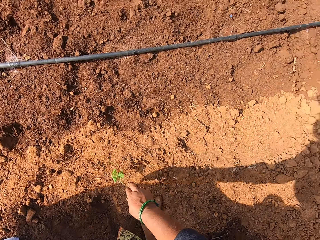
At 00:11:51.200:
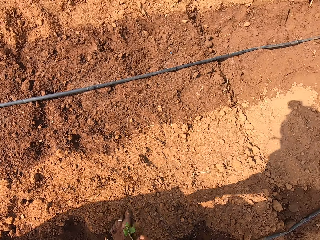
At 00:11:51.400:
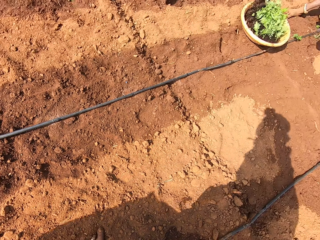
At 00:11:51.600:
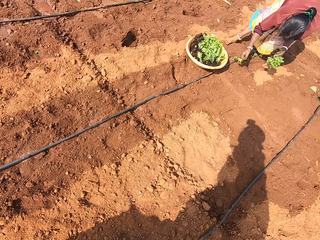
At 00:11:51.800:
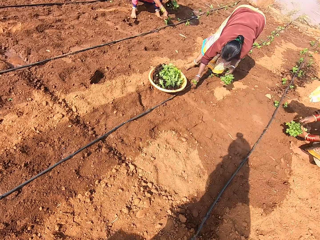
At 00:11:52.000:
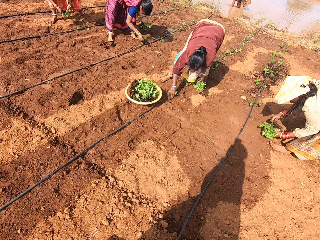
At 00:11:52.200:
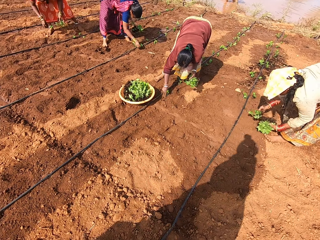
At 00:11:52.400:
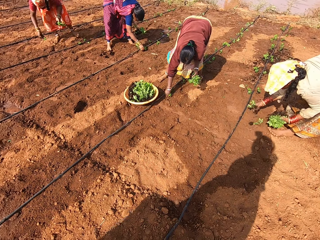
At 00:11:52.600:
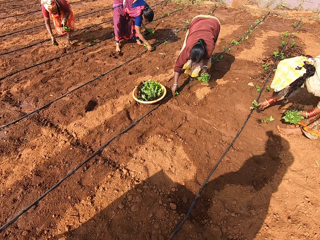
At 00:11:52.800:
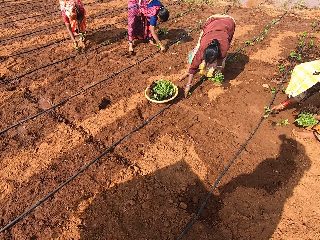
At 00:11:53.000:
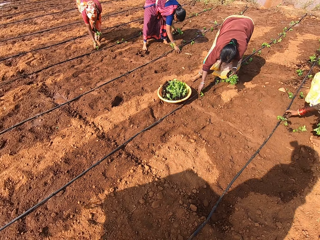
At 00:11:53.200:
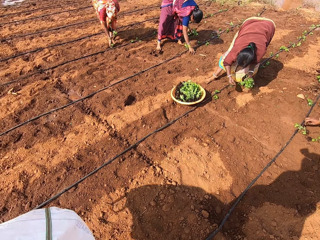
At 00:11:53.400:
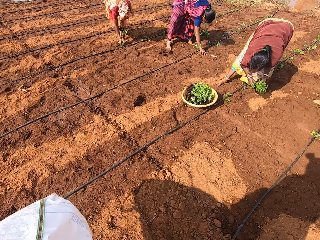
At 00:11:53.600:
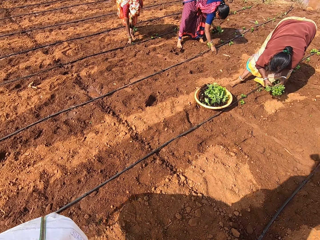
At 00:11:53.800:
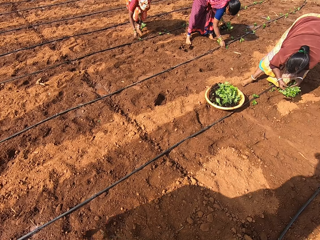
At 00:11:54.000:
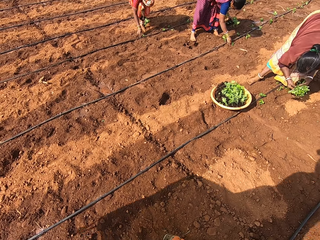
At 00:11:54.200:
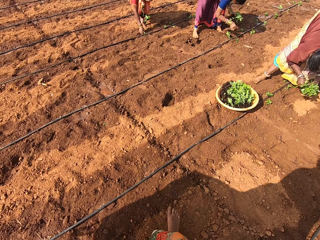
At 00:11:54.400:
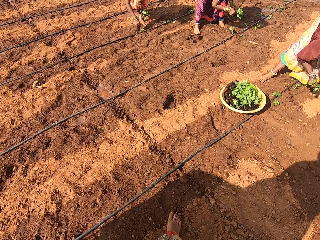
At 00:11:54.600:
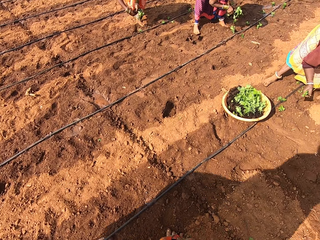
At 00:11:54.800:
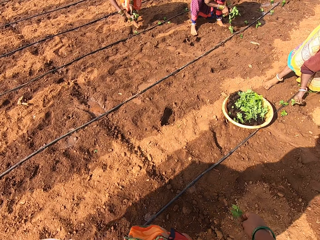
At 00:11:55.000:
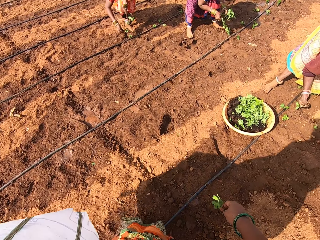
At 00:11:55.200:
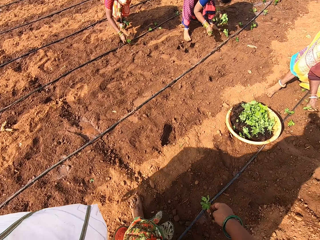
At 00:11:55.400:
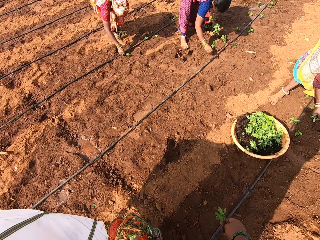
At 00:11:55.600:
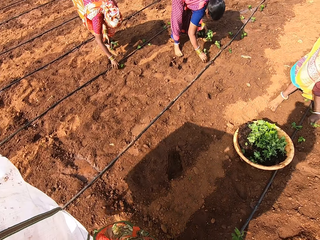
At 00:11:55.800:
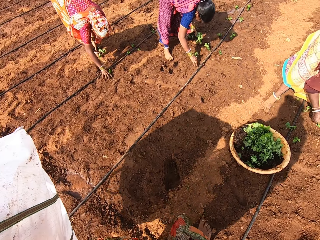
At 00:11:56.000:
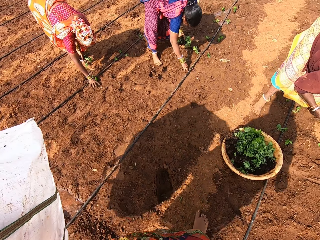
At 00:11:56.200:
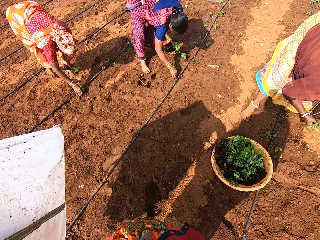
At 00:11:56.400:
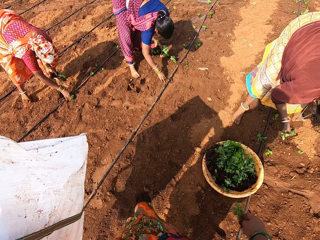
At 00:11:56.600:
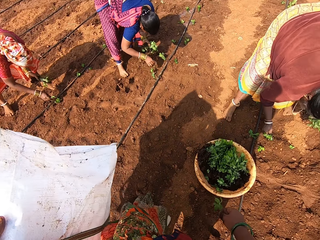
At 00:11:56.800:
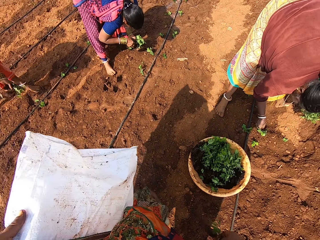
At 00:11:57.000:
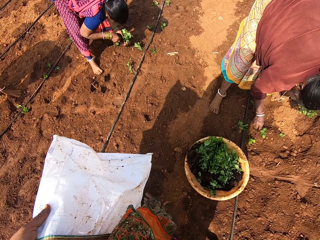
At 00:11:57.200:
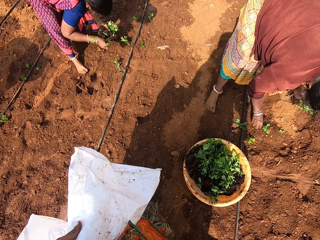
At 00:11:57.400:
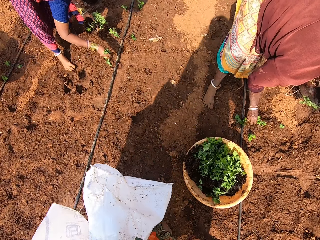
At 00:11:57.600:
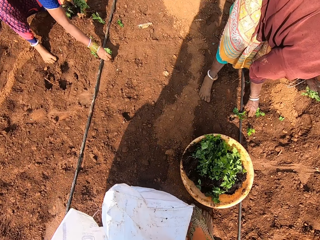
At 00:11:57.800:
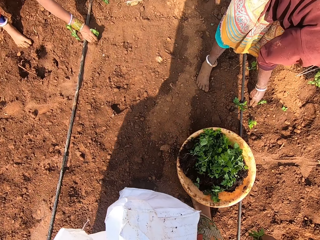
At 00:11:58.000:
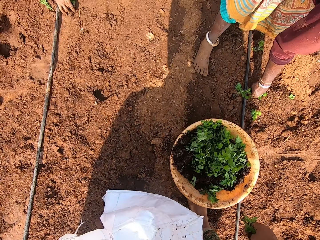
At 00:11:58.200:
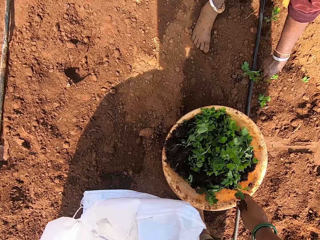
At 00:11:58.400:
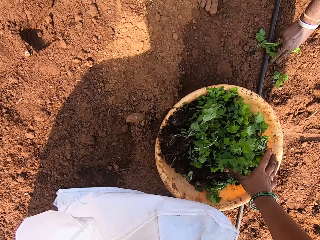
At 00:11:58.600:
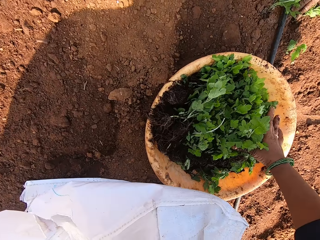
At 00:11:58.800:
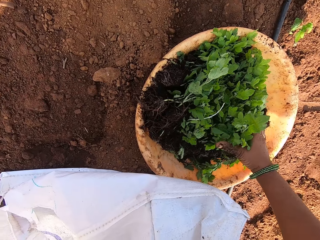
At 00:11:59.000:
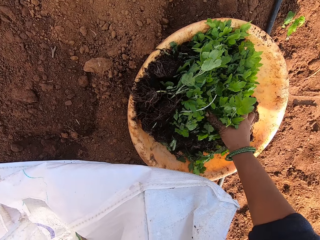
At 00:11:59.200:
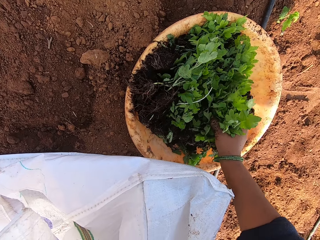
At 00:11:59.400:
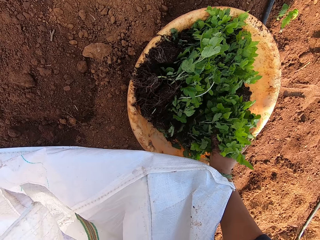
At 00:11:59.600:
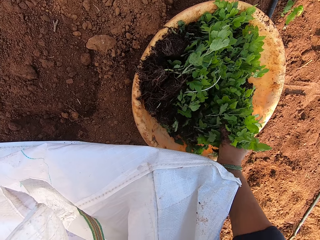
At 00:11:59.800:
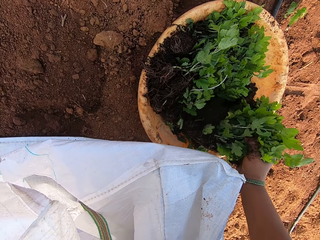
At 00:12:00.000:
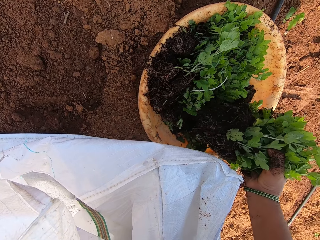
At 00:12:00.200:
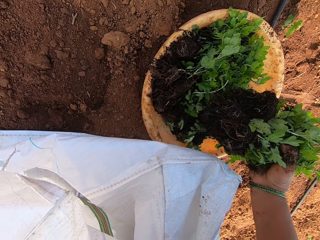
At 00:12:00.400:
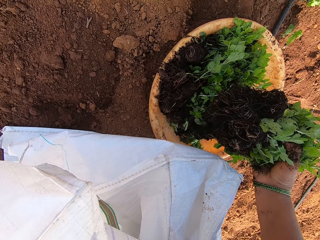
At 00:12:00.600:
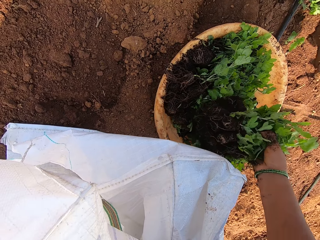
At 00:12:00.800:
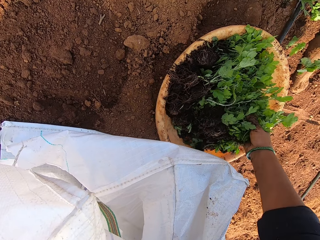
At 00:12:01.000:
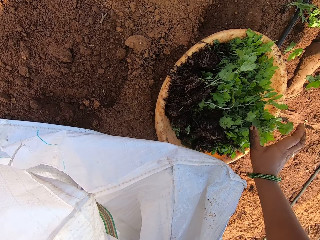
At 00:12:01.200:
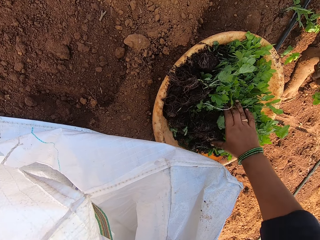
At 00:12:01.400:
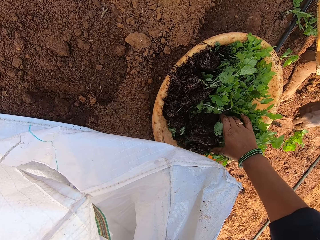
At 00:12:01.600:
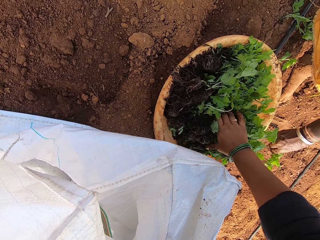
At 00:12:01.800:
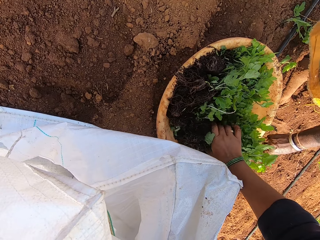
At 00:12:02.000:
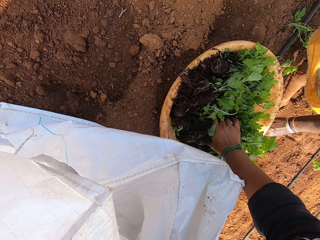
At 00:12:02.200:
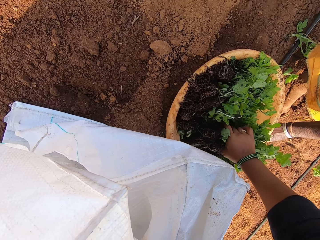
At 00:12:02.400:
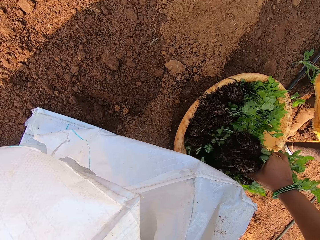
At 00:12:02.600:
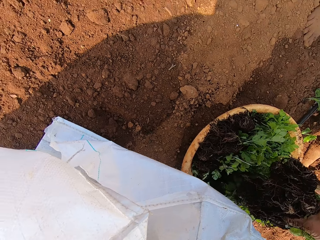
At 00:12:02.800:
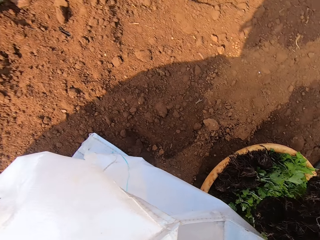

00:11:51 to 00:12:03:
The camera wearer bends and picks up a plant. They look around and walk around. They pick up the plant from a basin.

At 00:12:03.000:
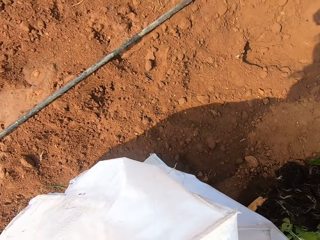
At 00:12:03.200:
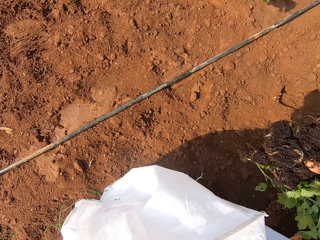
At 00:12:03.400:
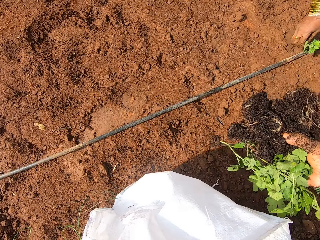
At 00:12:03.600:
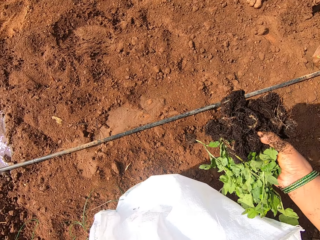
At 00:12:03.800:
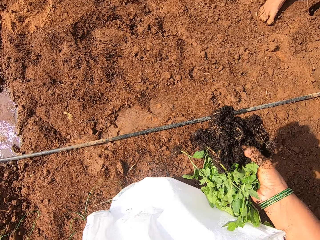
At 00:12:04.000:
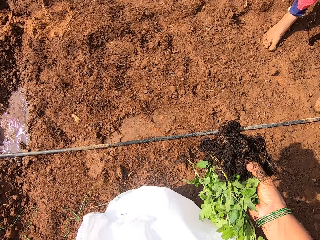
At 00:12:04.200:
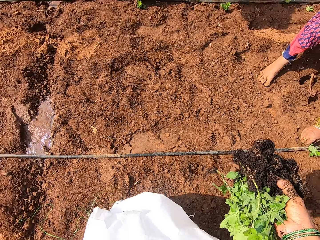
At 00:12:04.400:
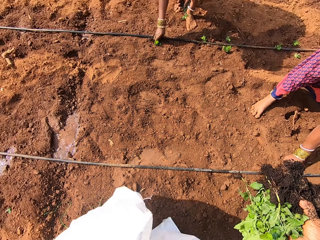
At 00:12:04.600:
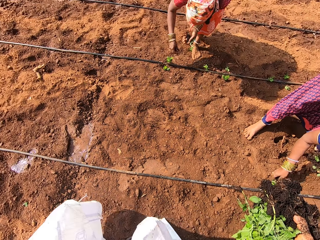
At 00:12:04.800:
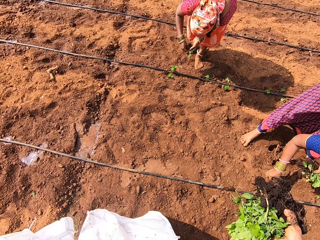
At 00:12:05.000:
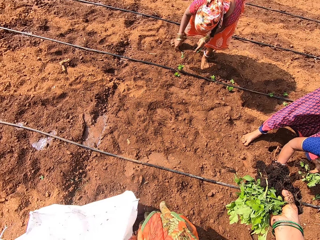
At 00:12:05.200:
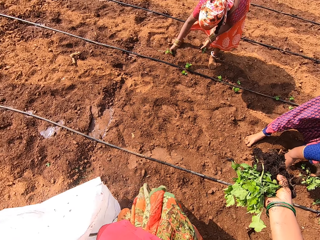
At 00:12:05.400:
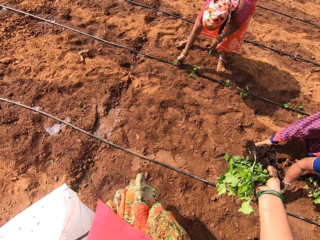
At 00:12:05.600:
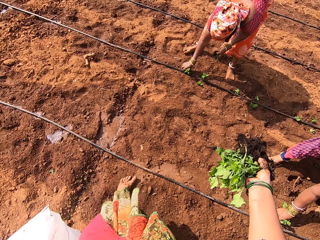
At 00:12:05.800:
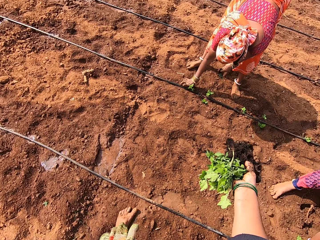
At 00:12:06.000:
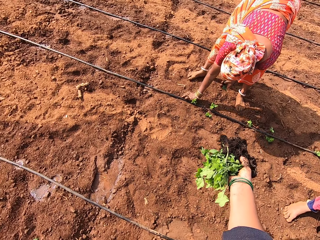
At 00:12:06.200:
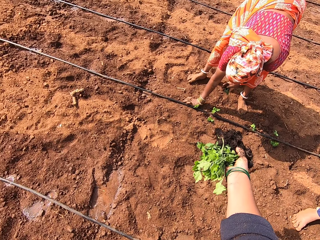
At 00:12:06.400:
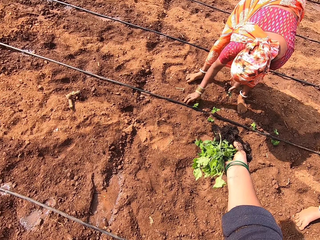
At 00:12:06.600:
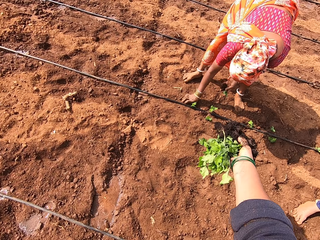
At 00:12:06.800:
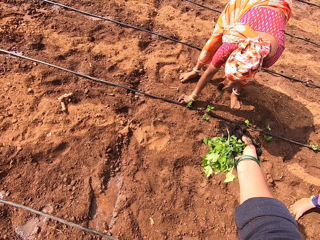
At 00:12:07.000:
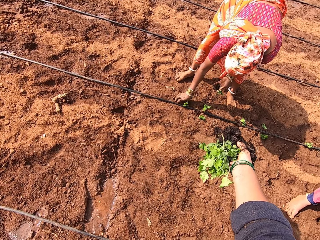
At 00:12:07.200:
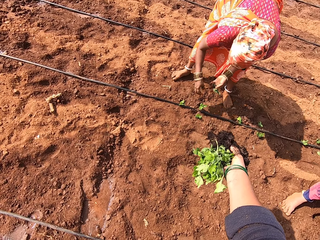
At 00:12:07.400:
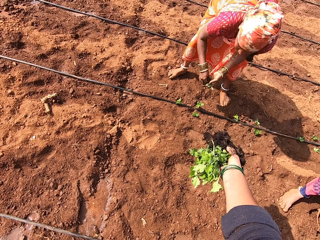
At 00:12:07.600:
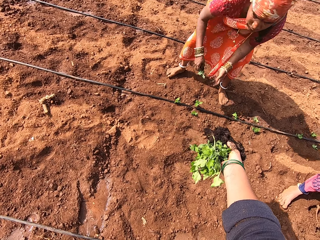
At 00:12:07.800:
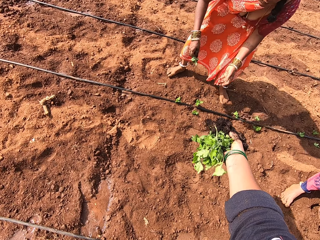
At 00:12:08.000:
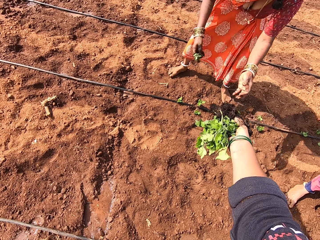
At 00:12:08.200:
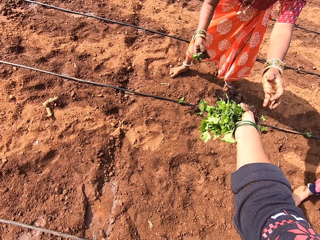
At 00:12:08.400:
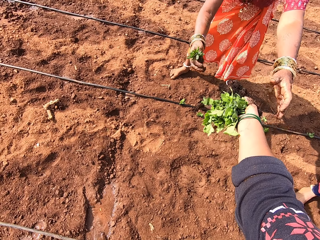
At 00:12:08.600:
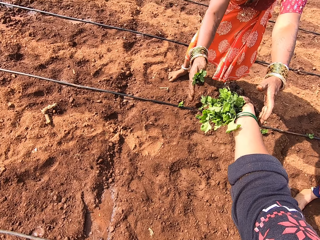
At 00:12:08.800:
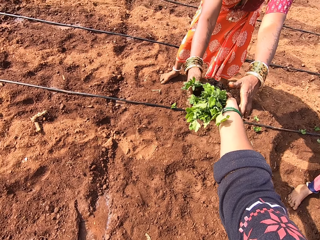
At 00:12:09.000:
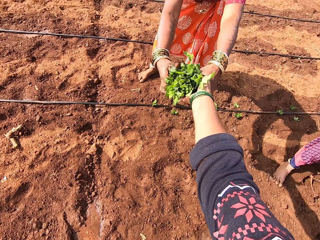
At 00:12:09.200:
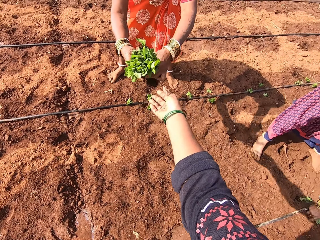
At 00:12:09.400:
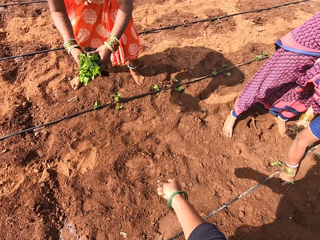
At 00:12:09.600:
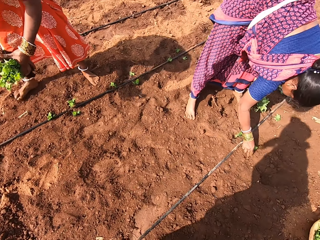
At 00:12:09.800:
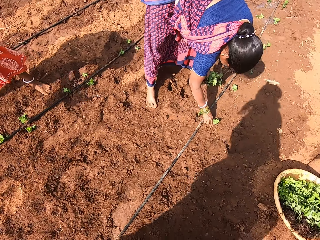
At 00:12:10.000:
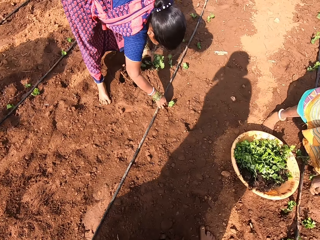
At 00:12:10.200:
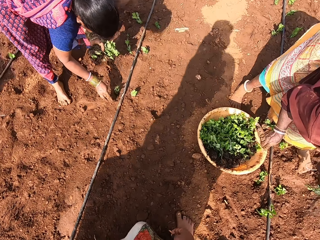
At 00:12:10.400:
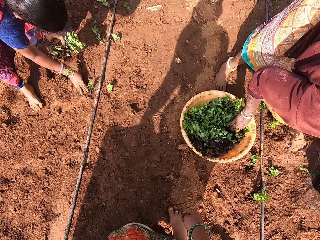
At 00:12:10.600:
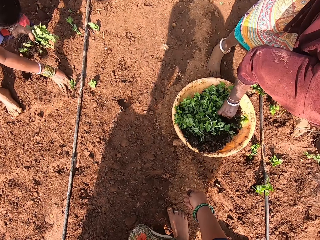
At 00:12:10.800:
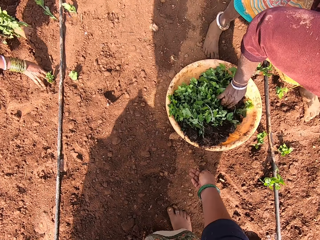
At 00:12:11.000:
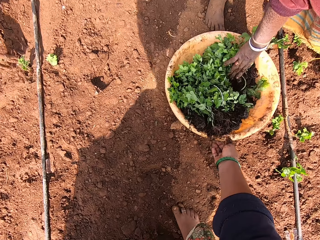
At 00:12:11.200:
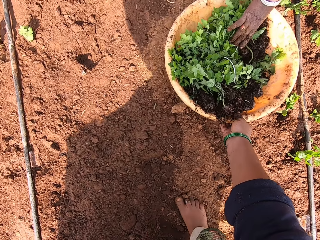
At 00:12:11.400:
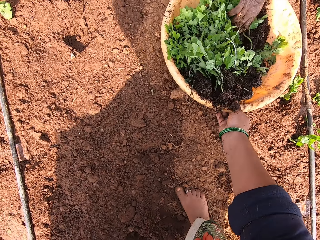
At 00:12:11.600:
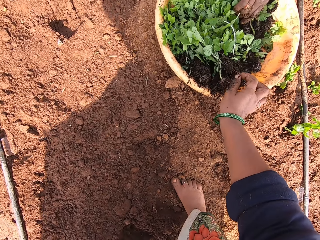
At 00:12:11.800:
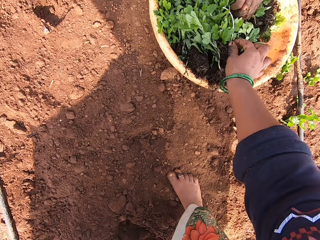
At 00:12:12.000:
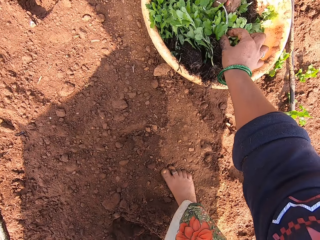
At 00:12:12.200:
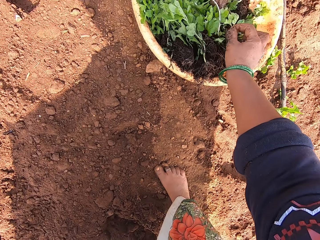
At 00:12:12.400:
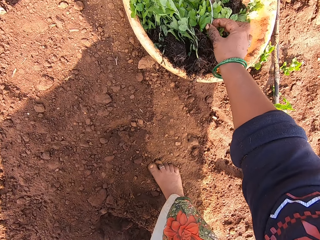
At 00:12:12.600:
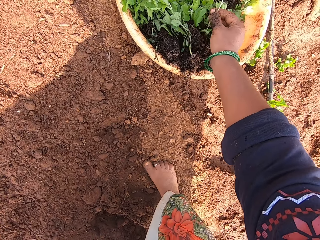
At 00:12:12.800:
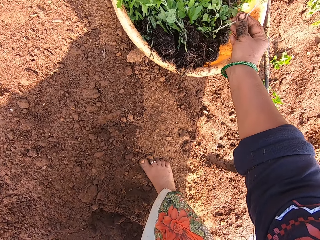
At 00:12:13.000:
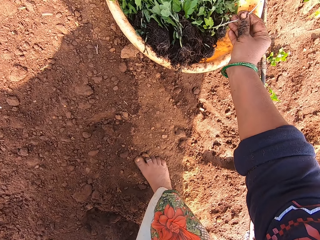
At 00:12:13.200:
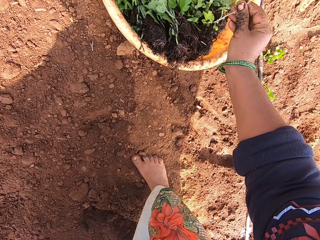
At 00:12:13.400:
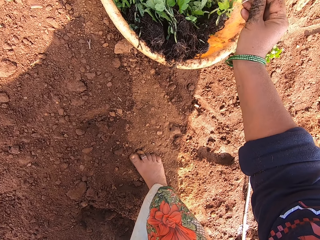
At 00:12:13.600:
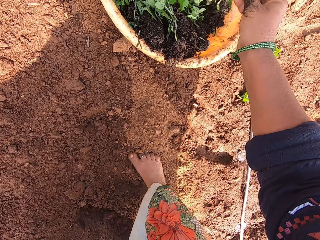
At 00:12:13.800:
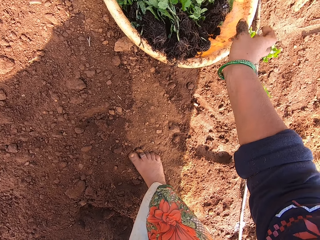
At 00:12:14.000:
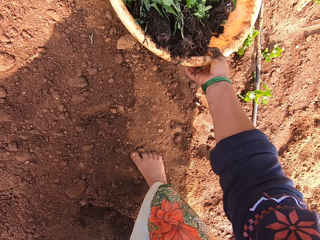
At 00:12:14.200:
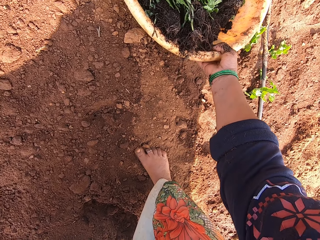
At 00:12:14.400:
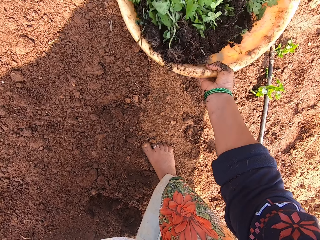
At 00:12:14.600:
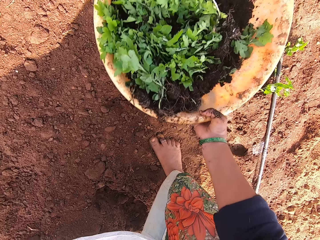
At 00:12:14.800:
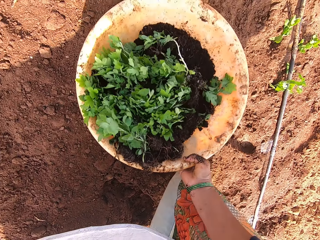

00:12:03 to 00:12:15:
The camera wearer walks around. They give the plant to a person. They look around, walk around and bend. They pick up a plant from a basin. They pick up a bowl of seedlings.
